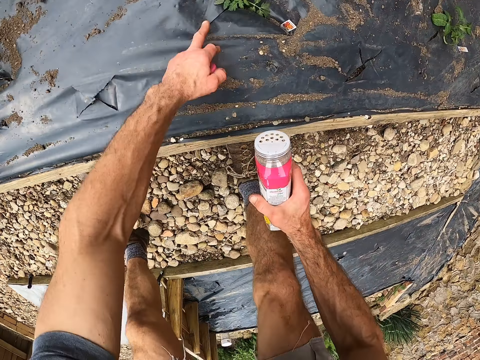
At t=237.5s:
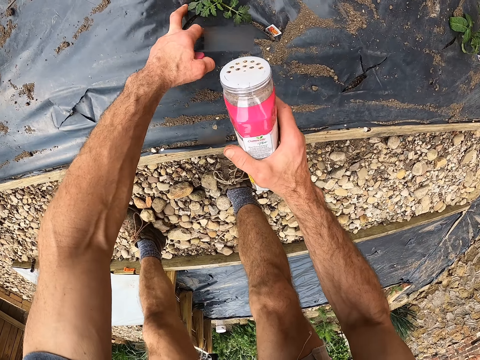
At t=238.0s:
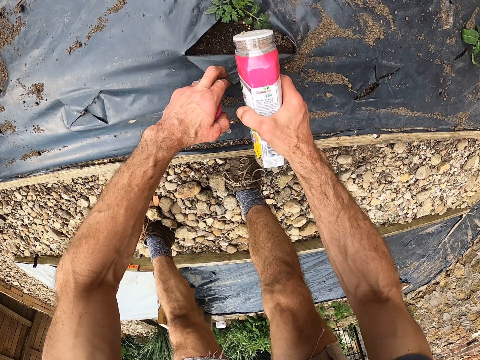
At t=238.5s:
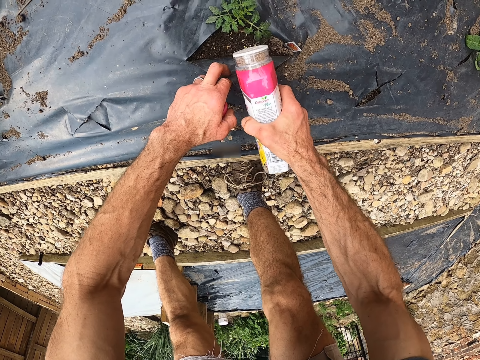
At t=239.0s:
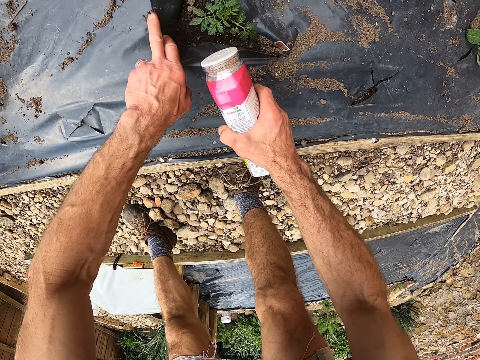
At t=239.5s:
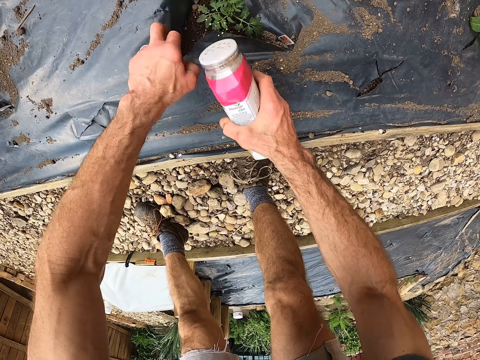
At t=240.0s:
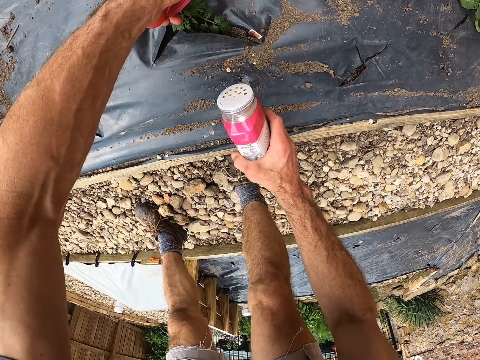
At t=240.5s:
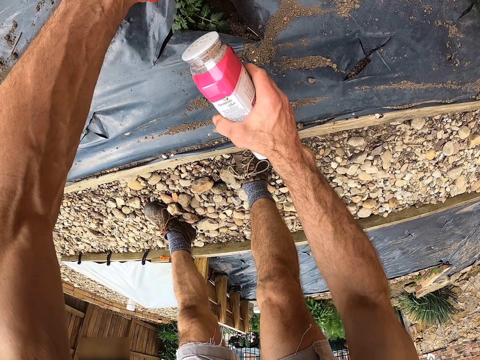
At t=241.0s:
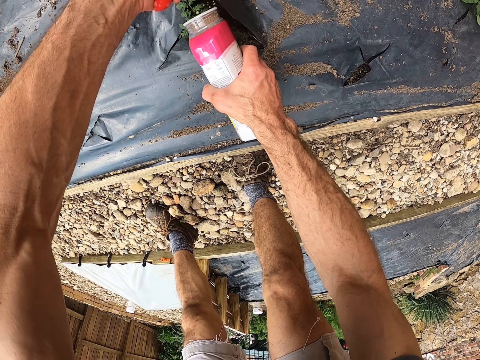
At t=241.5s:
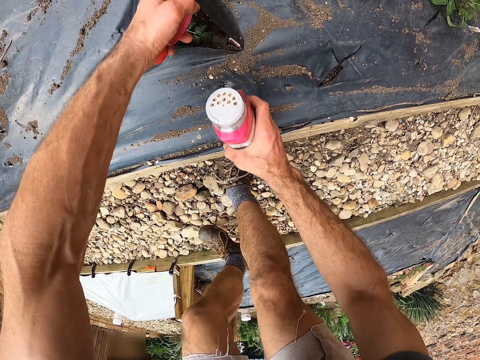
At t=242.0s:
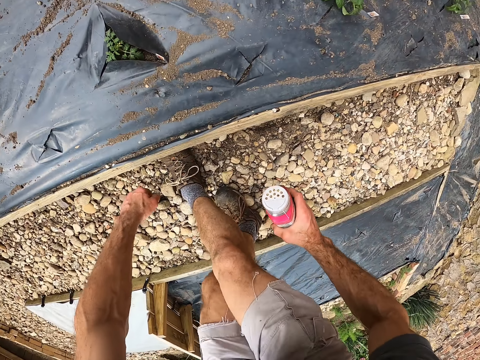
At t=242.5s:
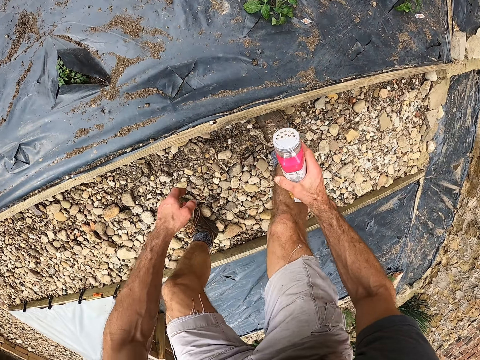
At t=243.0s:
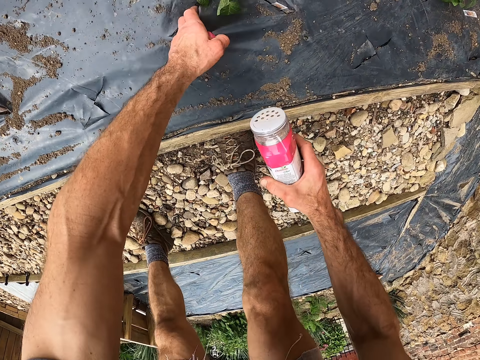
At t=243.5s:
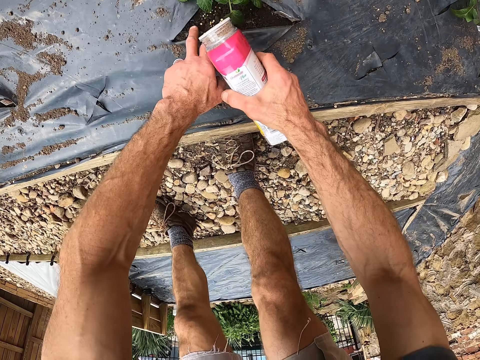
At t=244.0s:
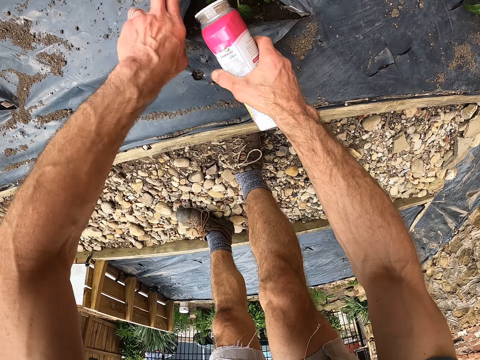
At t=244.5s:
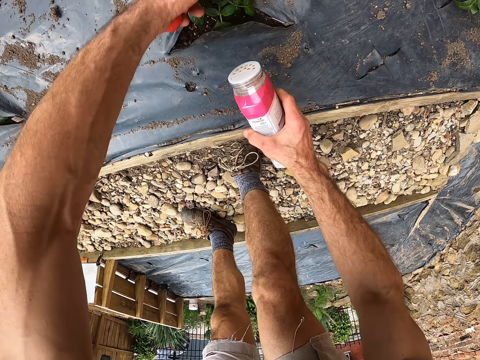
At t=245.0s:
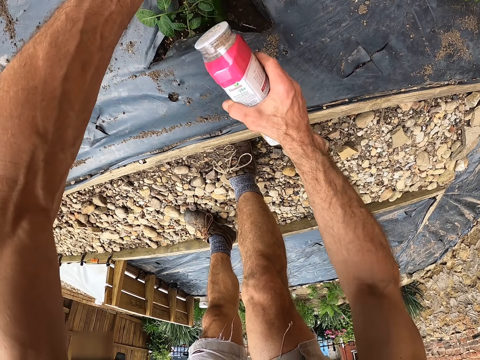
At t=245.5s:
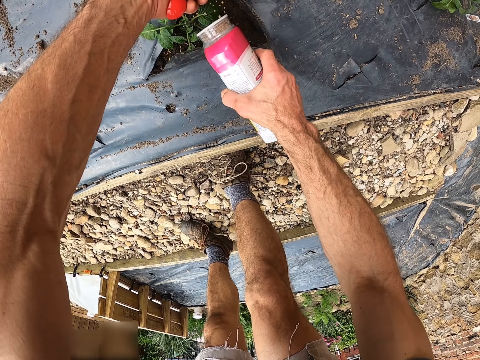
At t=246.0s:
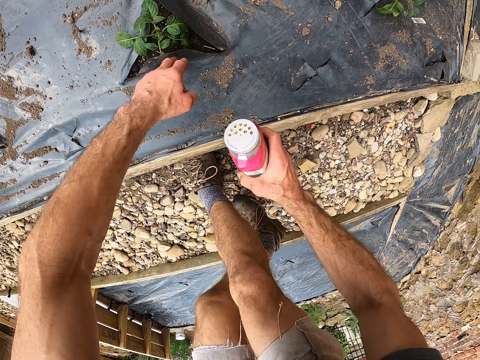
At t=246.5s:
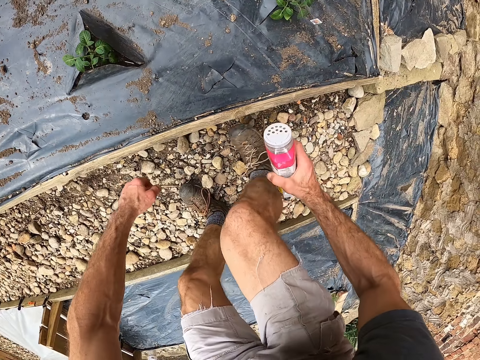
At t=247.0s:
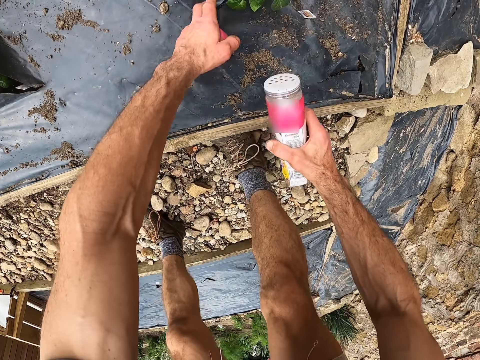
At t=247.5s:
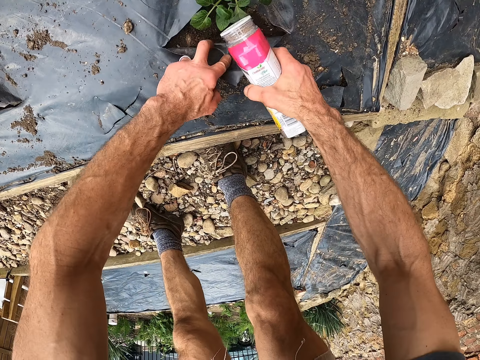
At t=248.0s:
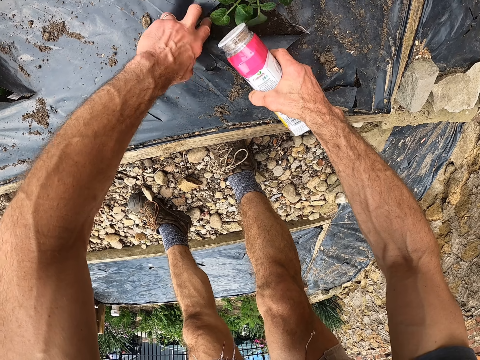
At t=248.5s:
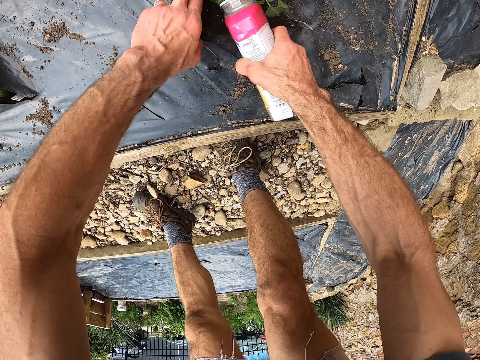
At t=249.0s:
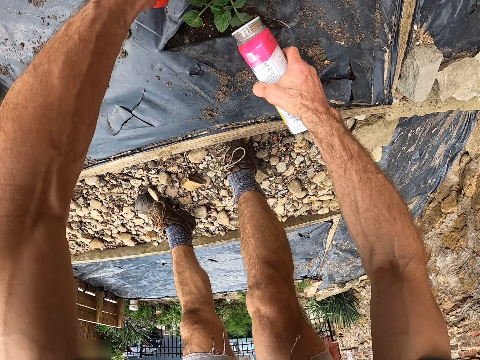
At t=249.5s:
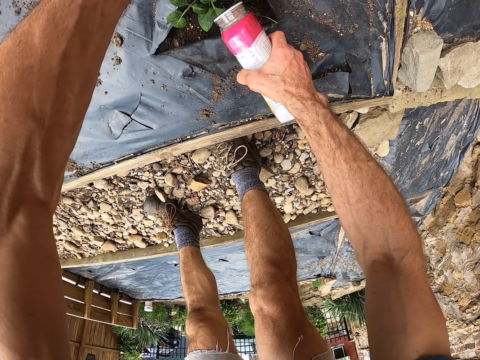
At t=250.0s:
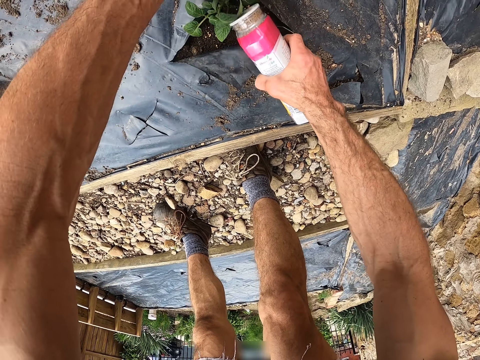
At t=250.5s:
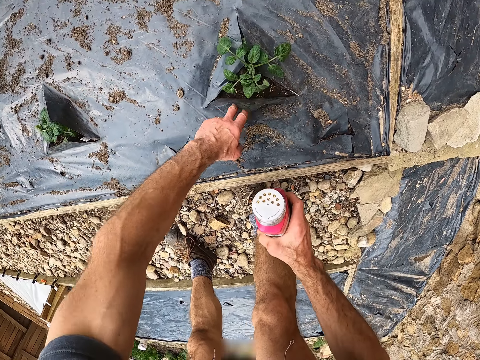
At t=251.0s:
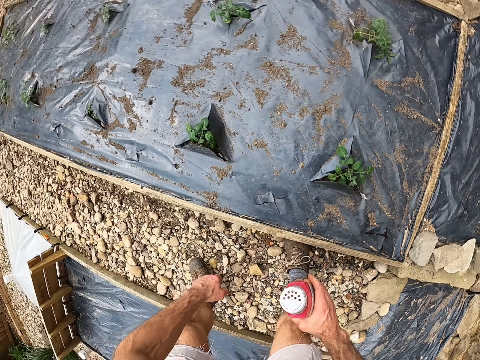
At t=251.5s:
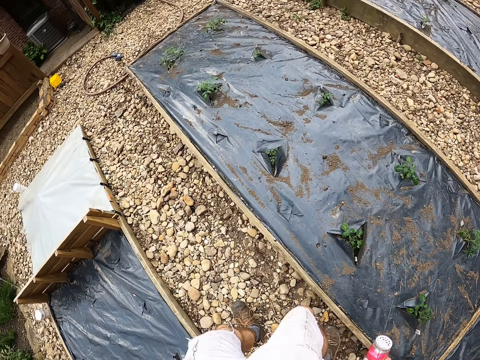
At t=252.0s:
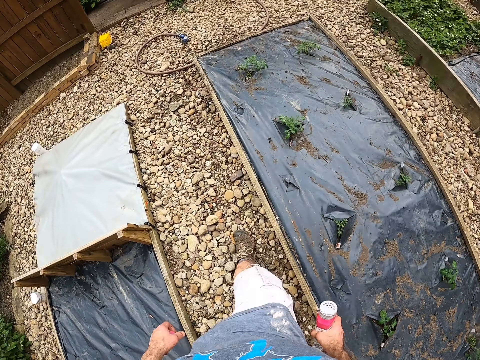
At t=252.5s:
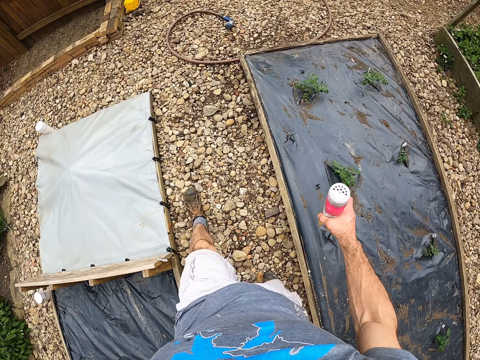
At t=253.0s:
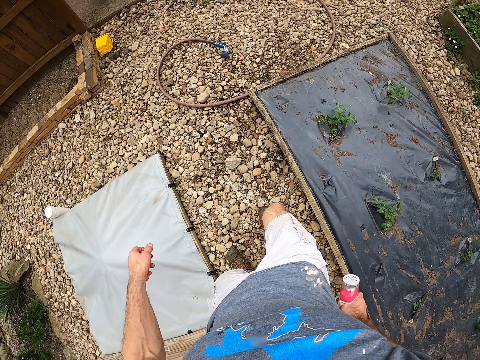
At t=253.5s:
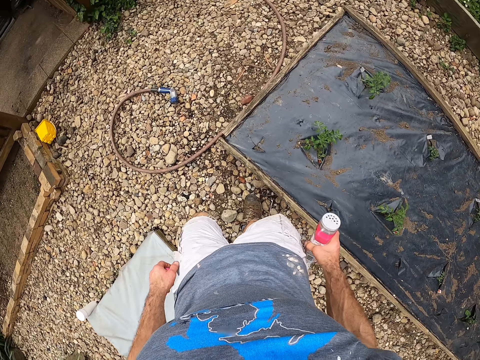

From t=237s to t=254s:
The camera wearer pulls the polythene beside another plant on the nursery bed. They sprinkle fertilizer on the plant. They pull the polythene beside another plant on the nursery bed. They sprinkle fertilizer on the plant. They pull the polythene beside another plant on the nursery bed. They sprinkle fertilizer on the plant. They walk to the other side of the nursery bed.

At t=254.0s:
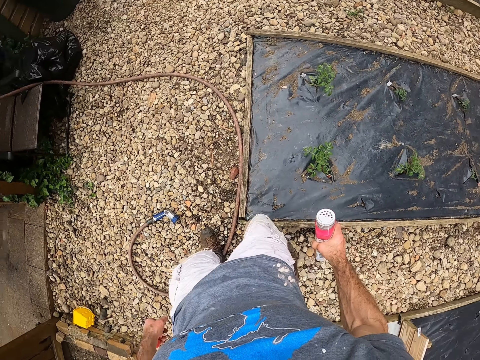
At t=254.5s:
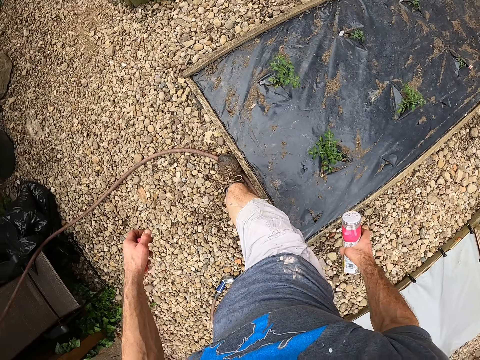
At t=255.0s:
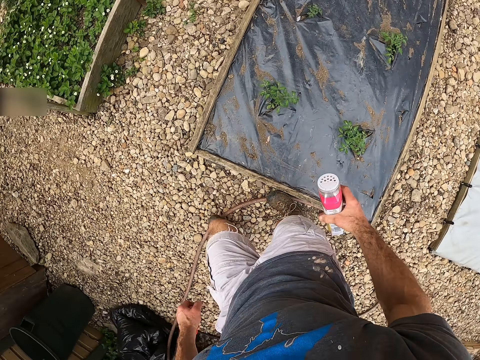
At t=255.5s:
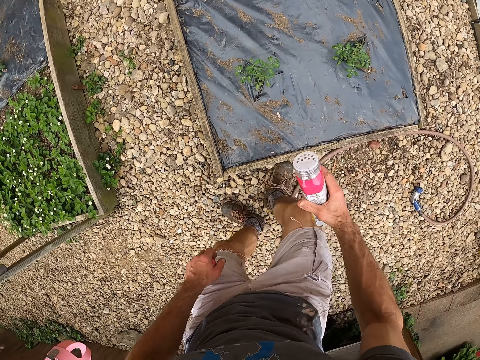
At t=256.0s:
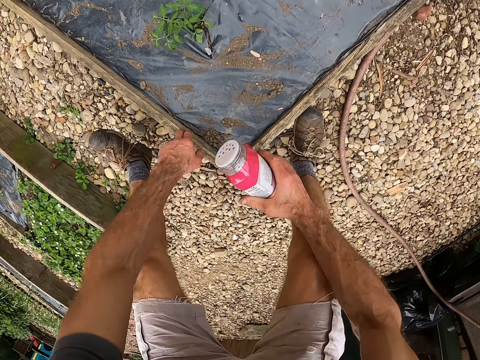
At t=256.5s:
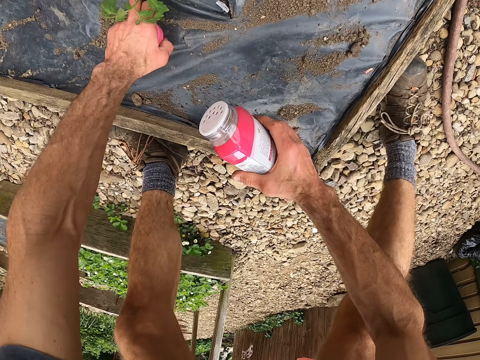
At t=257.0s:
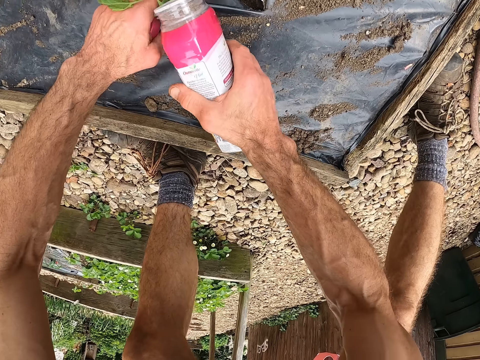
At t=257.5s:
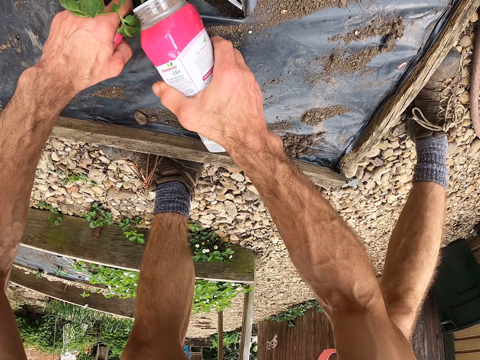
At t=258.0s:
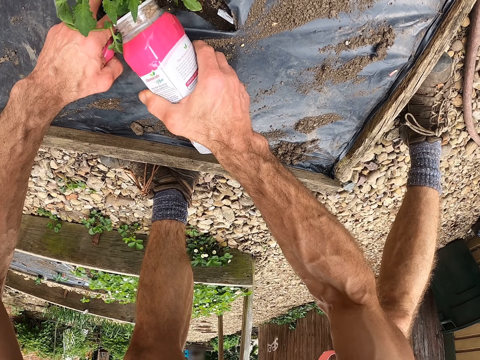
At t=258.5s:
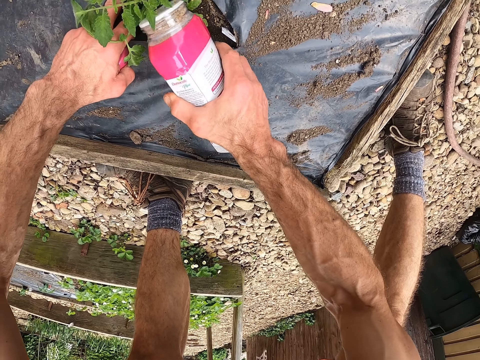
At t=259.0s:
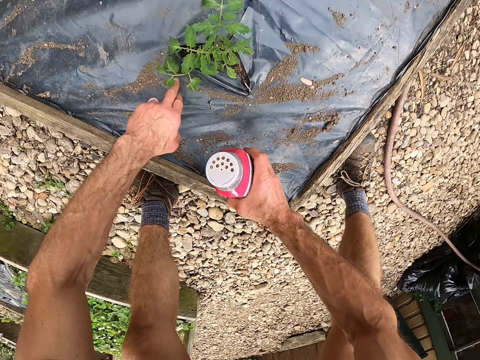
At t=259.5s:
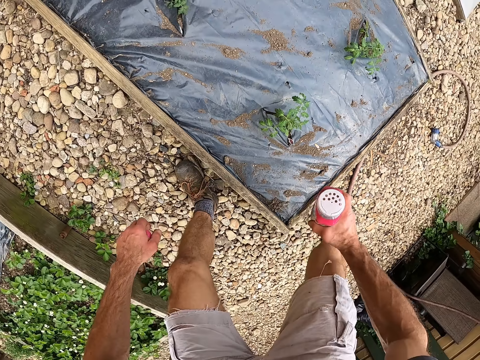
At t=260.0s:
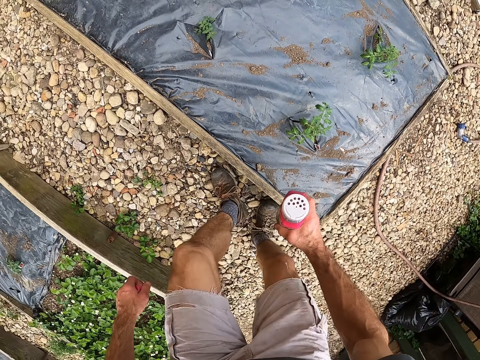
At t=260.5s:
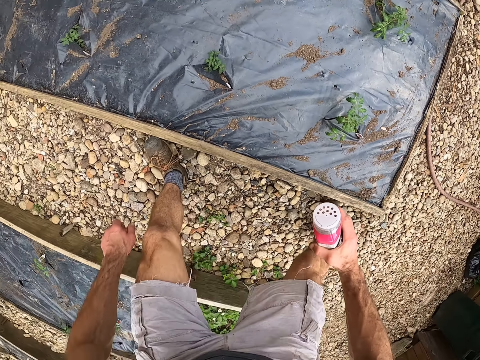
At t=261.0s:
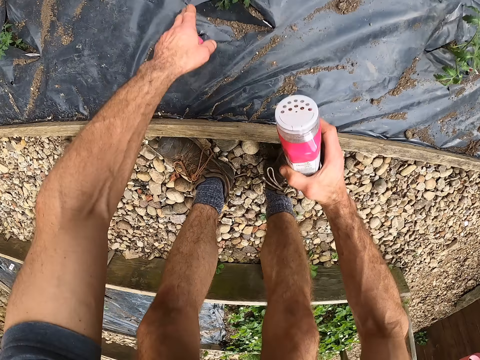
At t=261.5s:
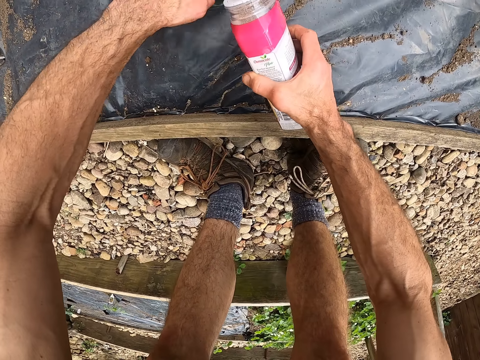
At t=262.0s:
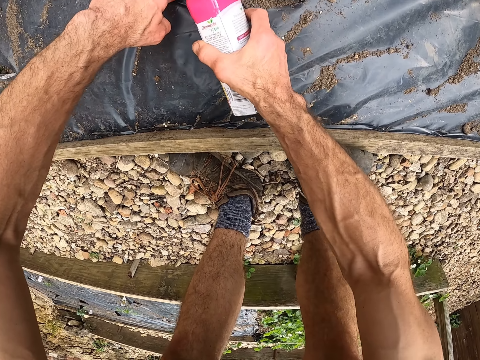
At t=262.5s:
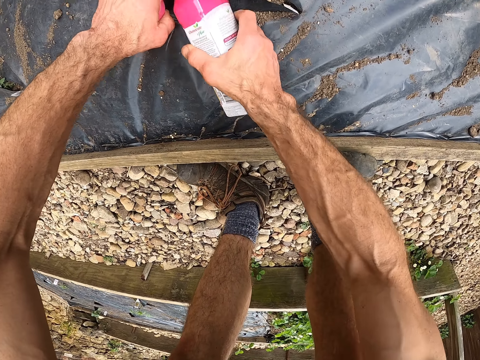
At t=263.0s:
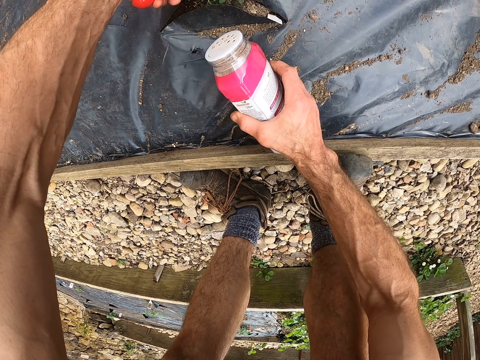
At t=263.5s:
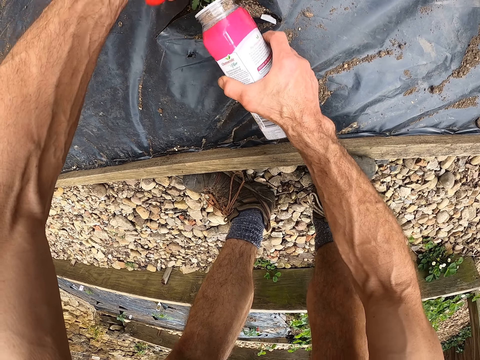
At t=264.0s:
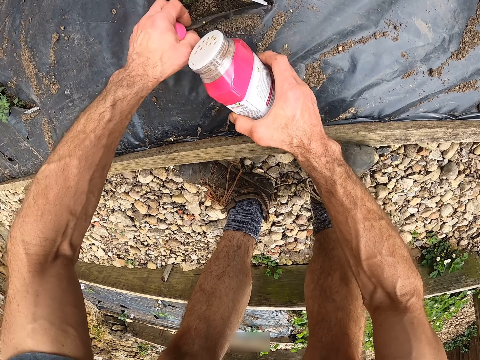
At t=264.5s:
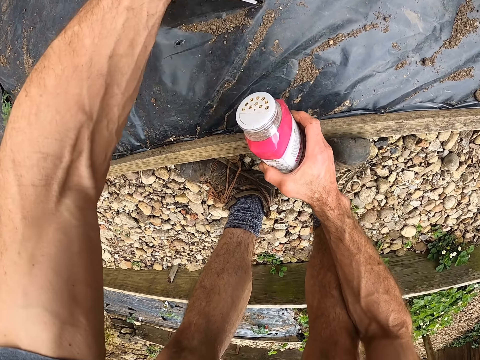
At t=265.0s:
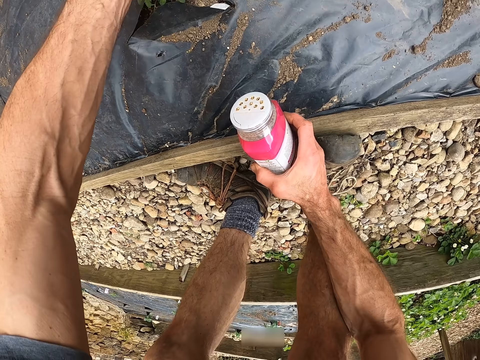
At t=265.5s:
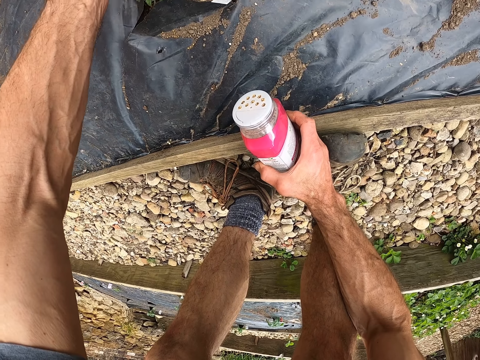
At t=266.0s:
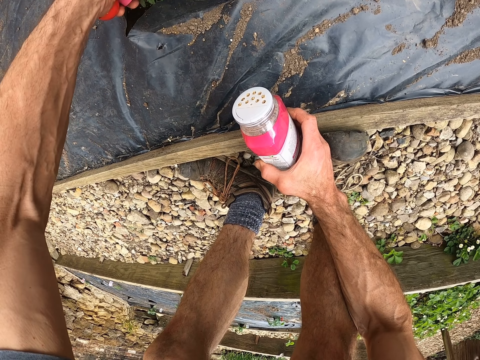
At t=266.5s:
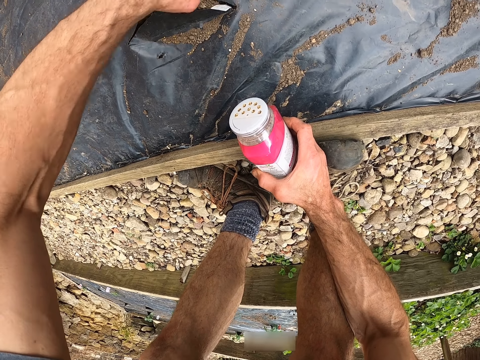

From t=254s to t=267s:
The camera wearer pulls the polythene beside another plant on the nursery bed. They sprinkle fertilizer on the plant. They pull the polythene beside another plant on the nursery bed. They sprinkle fertilizer on the plant. They fix the plants.
